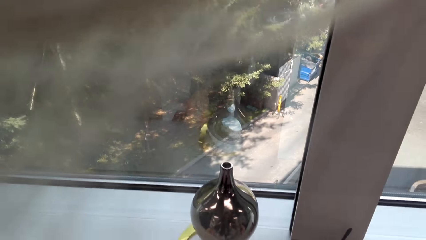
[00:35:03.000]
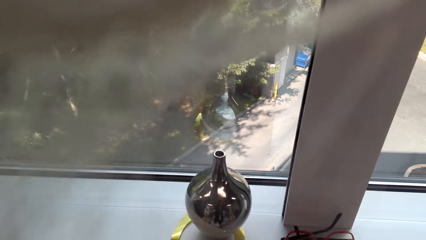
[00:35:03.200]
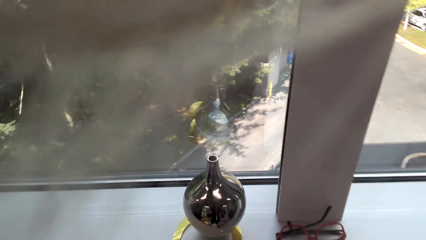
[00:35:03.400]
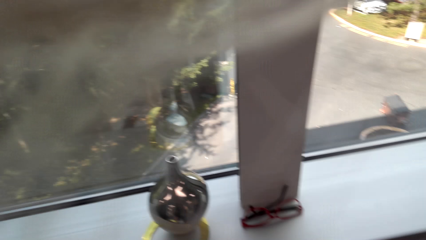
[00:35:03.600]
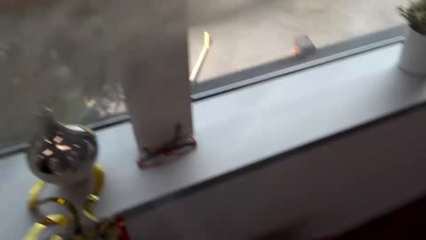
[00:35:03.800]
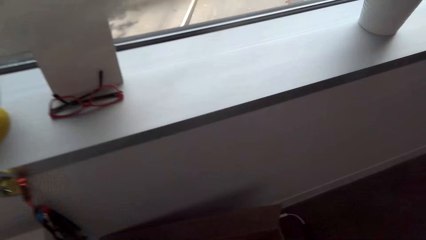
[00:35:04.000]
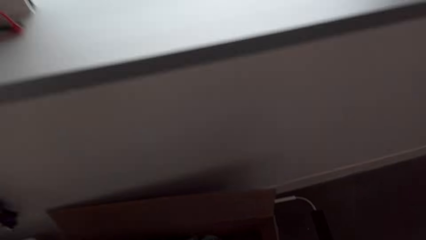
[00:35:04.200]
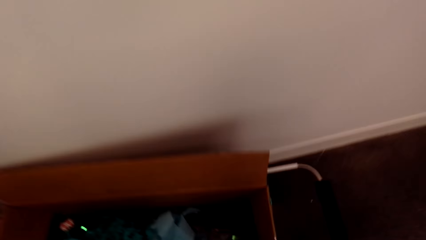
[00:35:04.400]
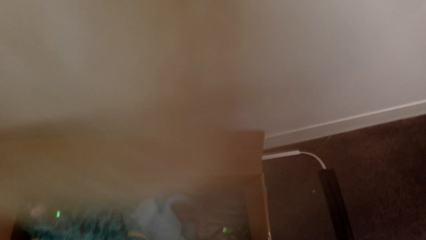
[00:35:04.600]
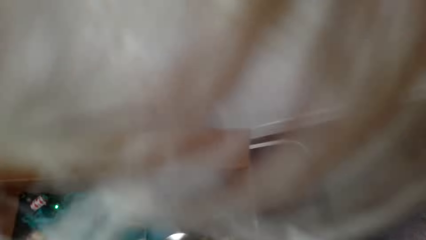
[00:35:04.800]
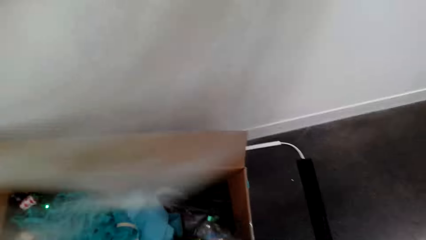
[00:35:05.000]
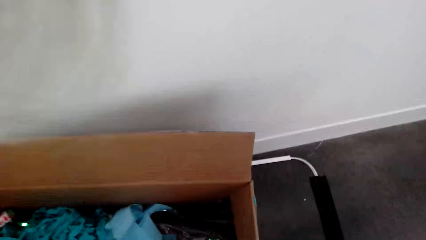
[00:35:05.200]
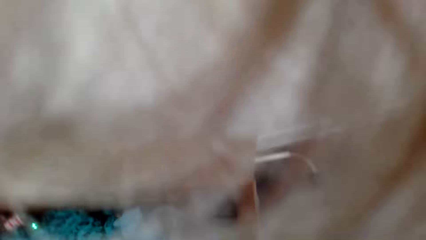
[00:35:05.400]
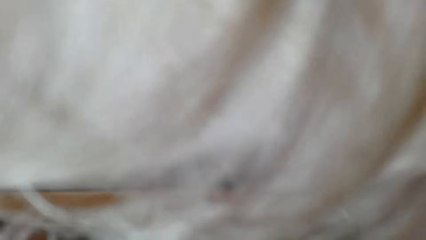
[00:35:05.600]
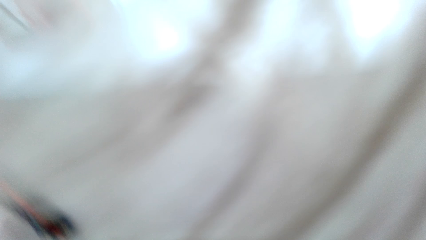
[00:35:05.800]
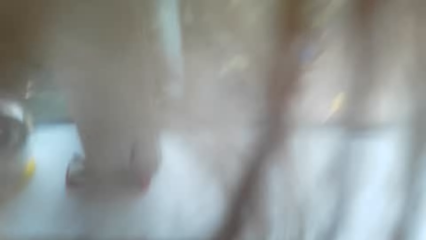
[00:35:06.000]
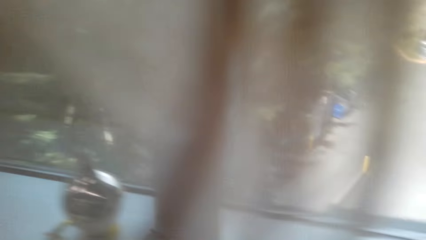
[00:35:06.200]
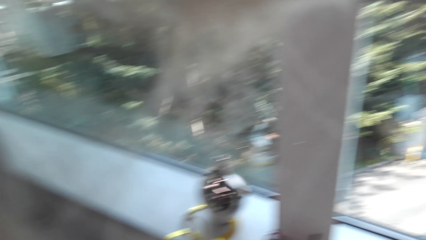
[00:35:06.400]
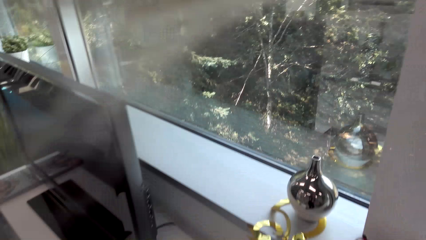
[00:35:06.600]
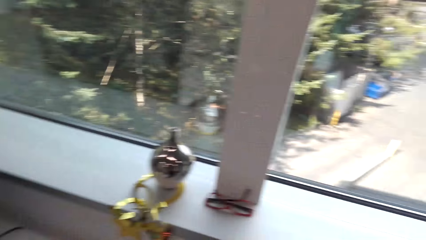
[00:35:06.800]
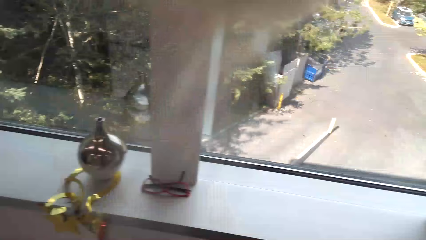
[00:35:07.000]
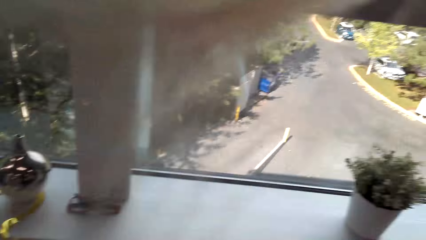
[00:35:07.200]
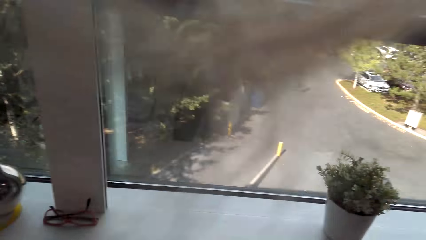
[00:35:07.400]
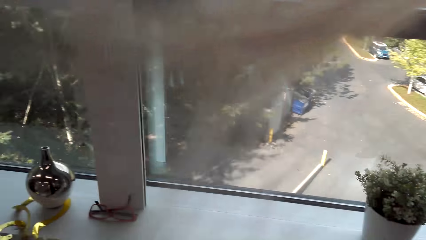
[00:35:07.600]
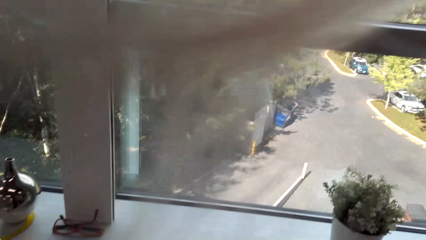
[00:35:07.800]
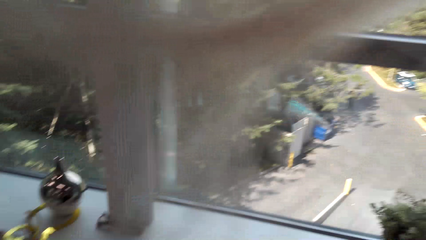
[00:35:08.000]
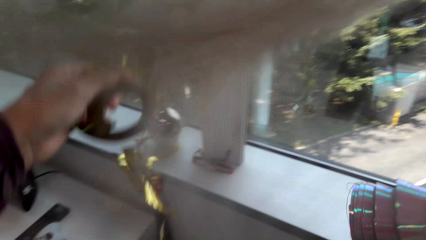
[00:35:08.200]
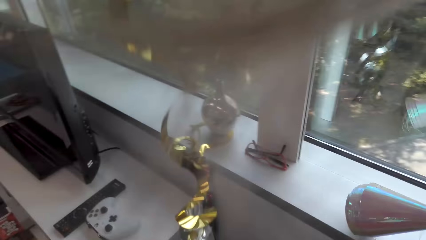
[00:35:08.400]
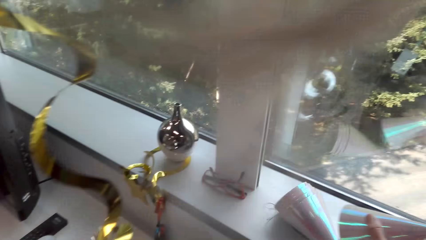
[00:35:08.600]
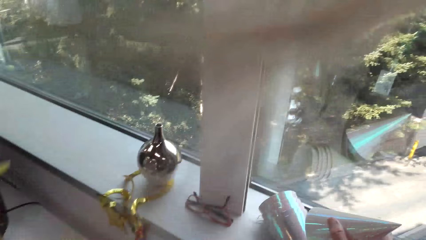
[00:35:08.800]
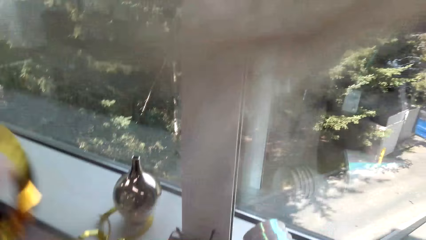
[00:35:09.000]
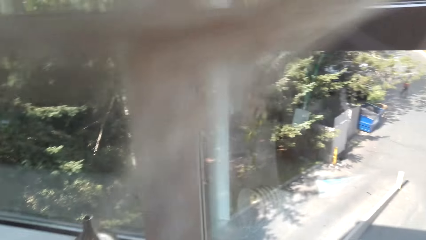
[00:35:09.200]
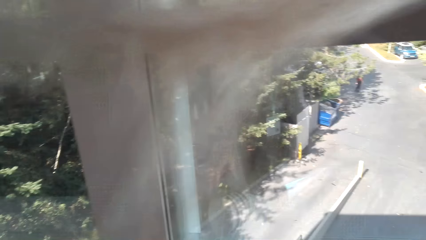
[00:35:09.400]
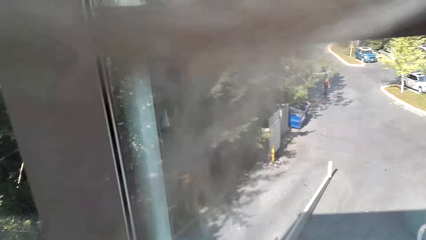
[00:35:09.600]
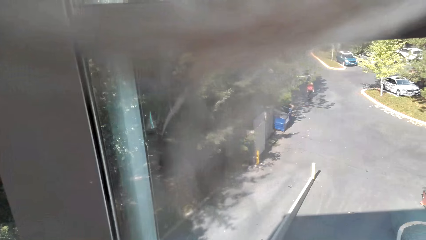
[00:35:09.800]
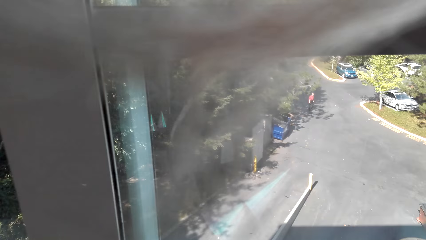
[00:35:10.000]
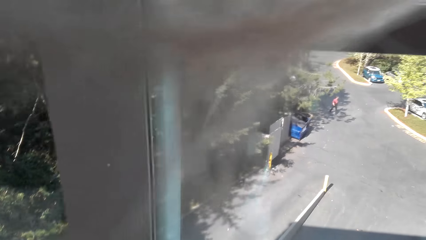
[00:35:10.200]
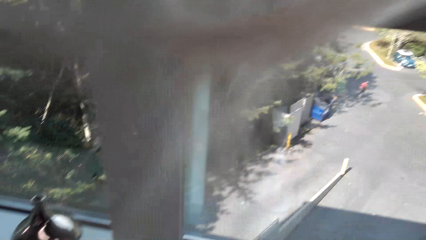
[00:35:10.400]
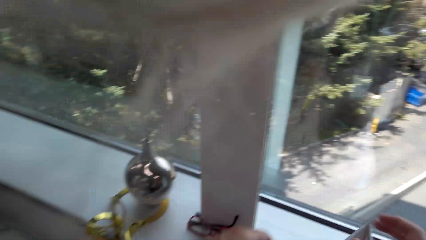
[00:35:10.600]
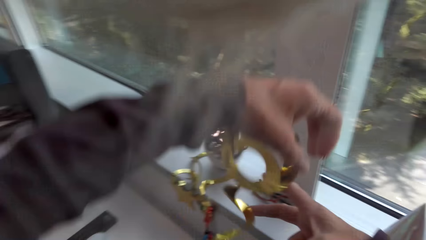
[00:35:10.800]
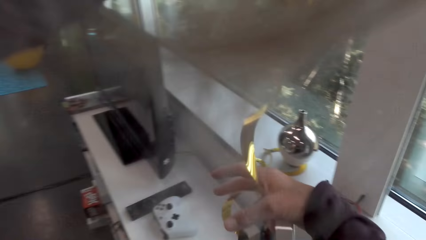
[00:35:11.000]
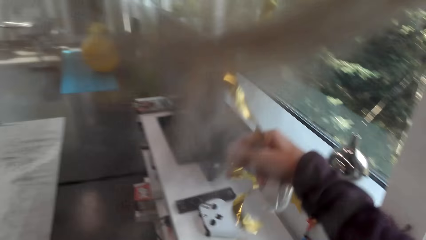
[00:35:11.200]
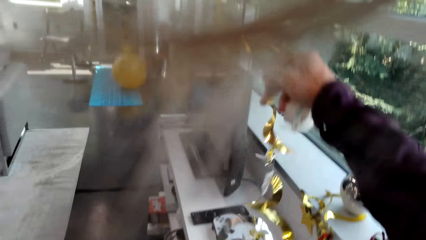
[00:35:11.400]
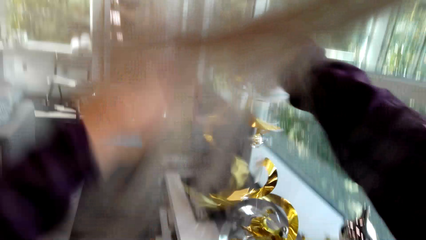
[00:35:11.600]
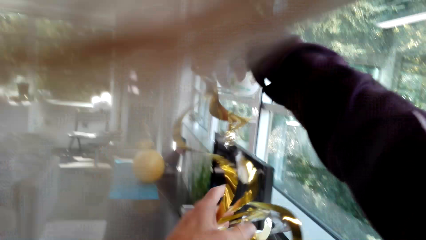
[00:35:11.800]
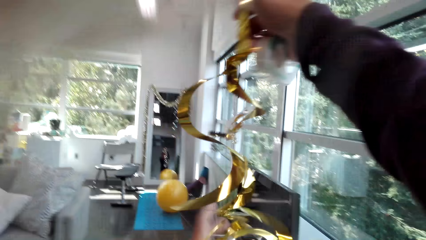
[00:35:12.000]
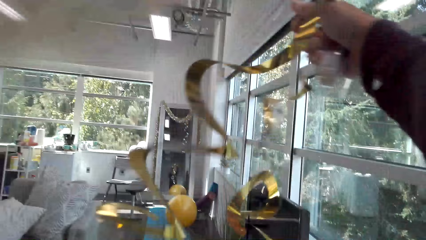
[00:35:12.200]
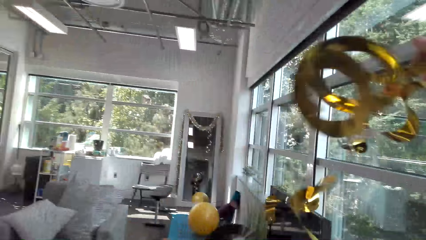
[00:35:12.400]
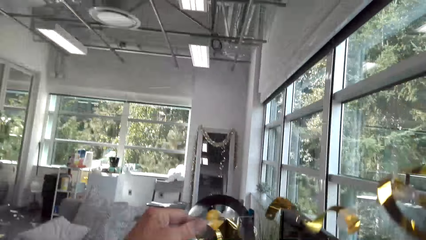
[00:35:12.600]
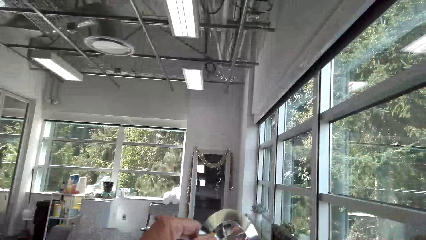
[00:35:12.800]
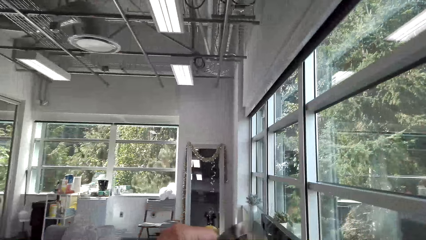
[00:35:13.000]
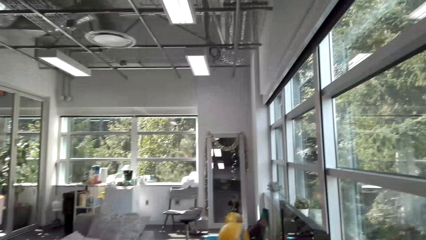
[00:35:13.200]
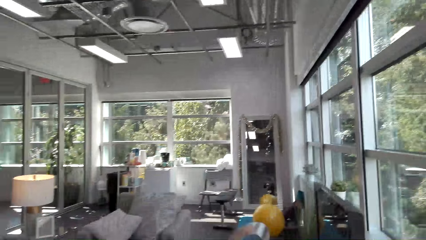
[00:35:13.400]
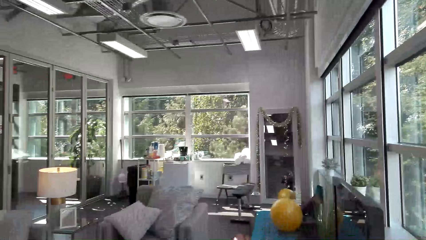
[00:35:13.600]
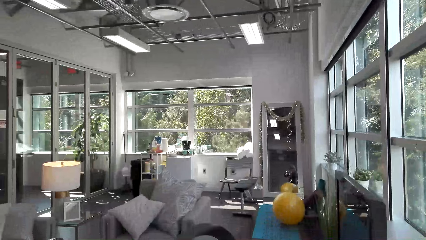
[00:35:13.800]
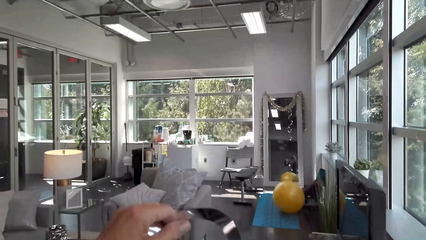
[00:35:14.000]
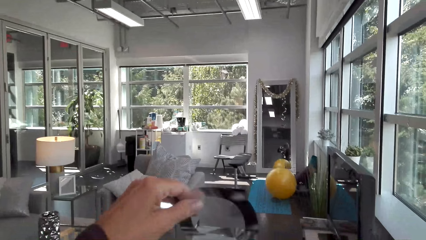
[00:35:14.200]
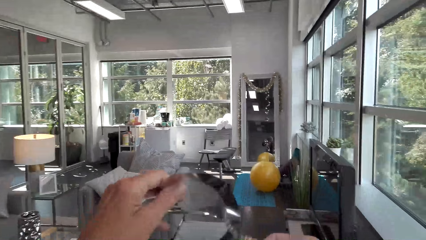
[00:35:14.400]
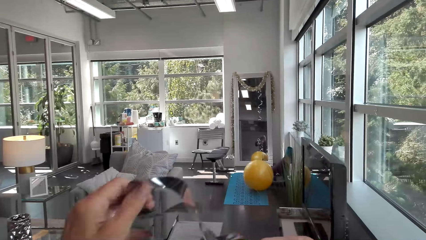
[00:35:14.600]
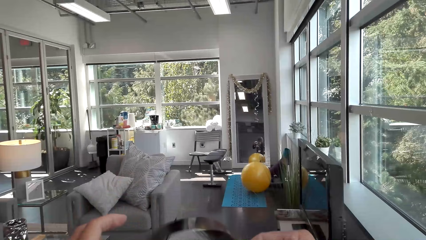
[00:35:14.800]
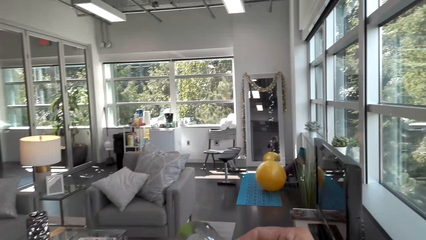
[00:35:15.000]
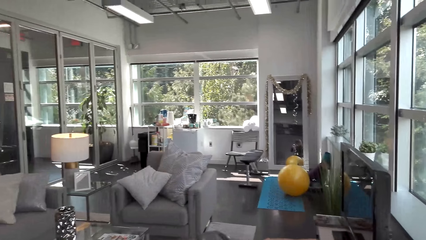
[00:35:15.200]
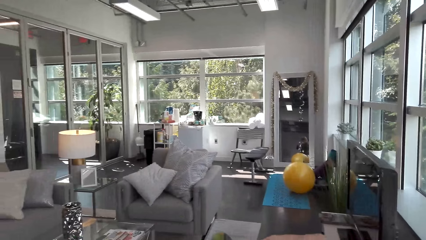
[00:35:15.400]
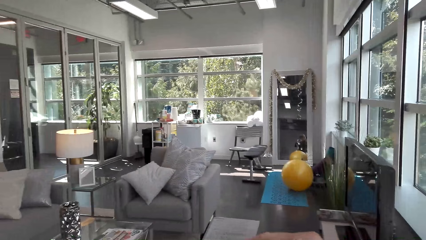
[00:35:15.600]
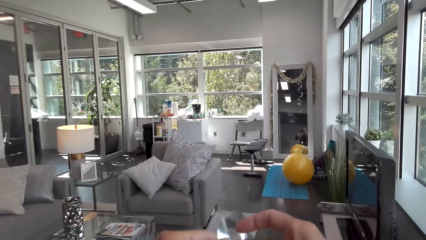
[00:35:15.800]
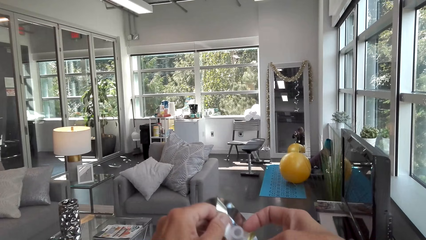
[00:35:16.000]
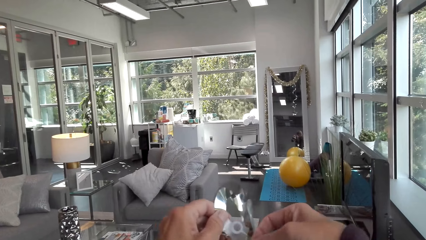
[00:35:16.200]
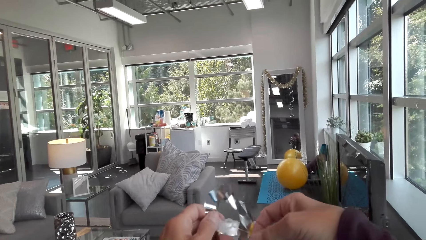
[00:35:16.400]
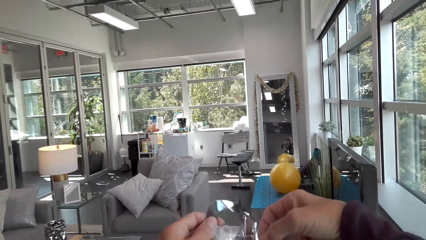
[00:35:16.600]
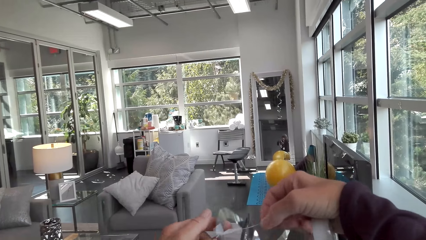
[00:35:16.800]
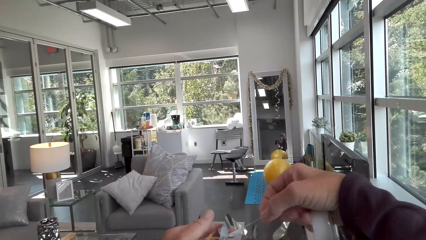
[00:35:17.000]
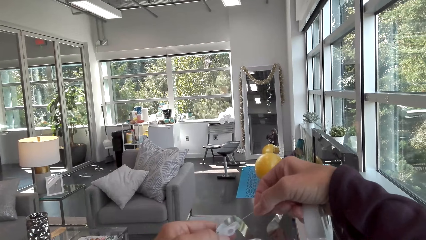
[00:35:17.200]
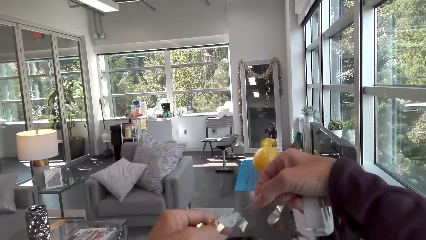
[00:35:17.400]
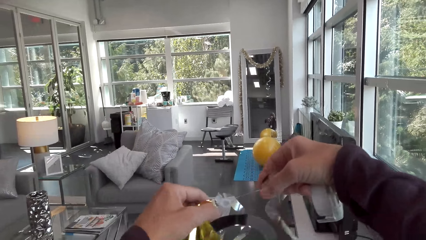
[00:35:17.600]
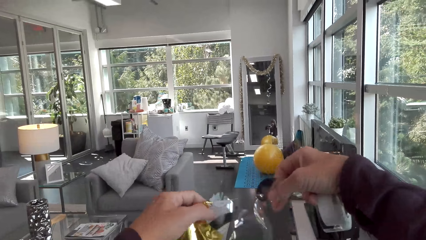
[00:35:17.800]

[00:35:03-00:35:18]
The camera wearer picks the decorating ribbon from the box. She bends near the box. She puts decorations on the window. She holds a party hat with her right hand. She holds the decoration. She straightens the decoration.
